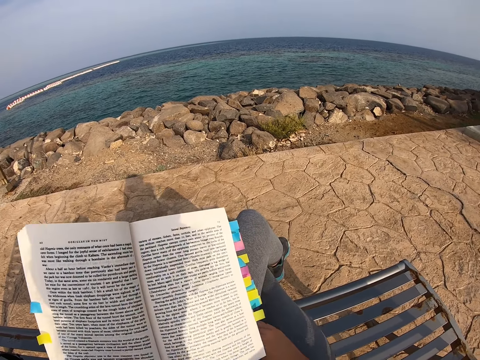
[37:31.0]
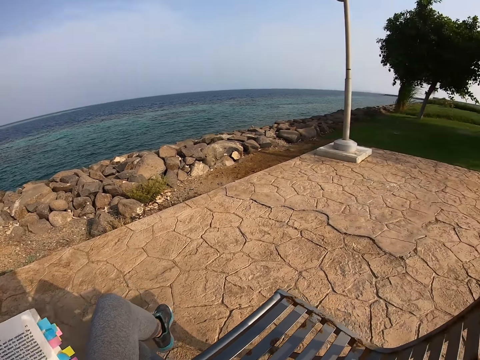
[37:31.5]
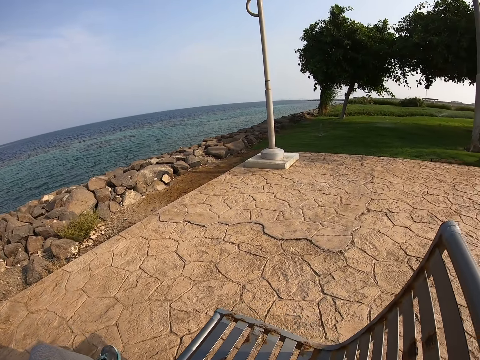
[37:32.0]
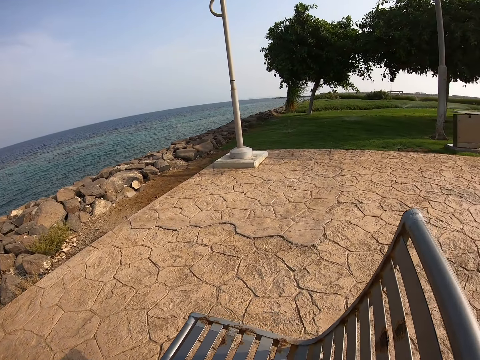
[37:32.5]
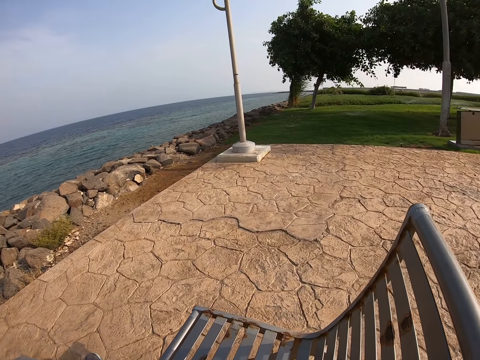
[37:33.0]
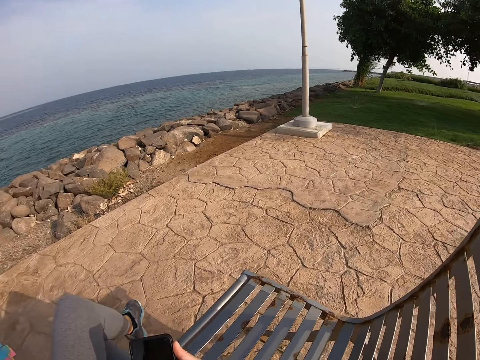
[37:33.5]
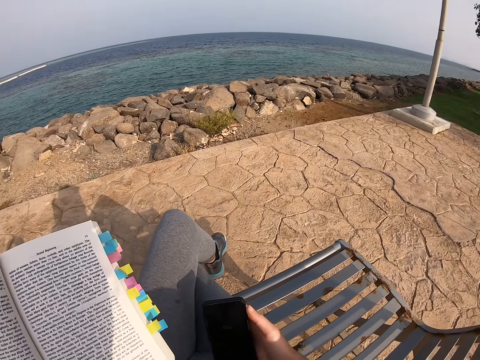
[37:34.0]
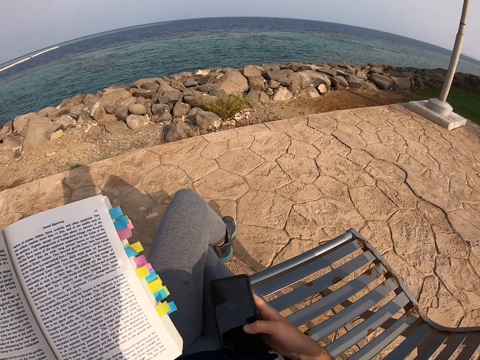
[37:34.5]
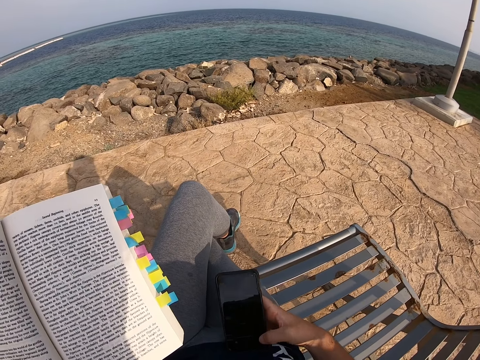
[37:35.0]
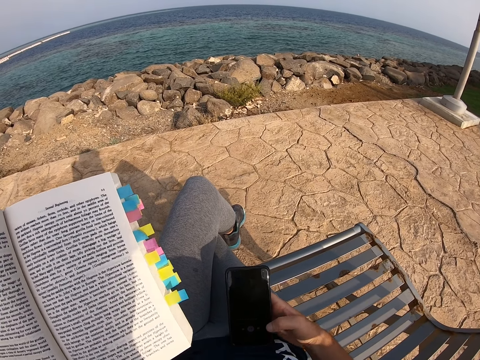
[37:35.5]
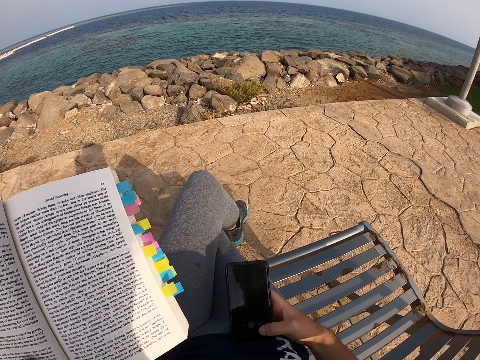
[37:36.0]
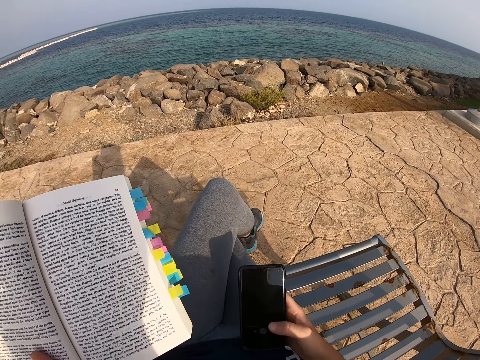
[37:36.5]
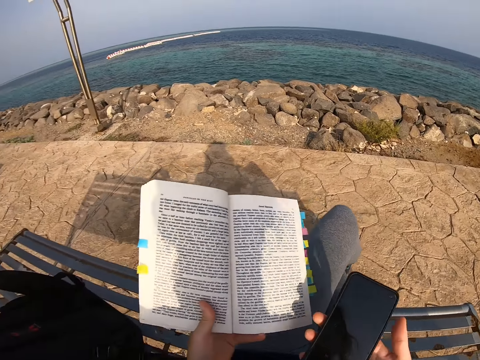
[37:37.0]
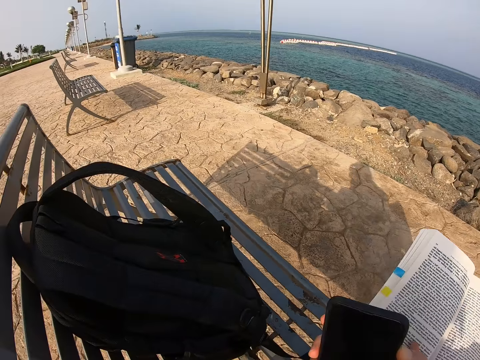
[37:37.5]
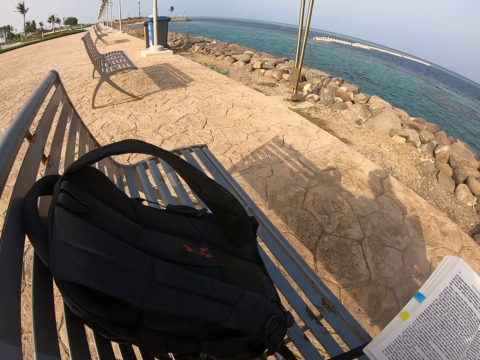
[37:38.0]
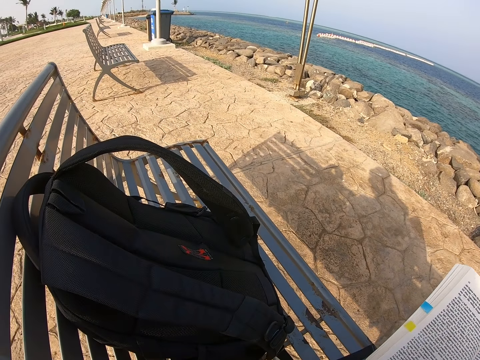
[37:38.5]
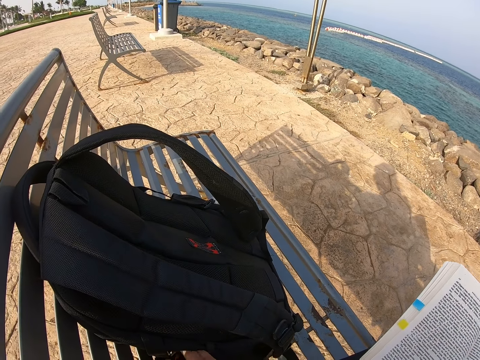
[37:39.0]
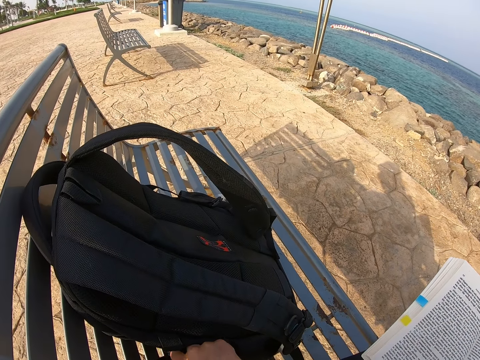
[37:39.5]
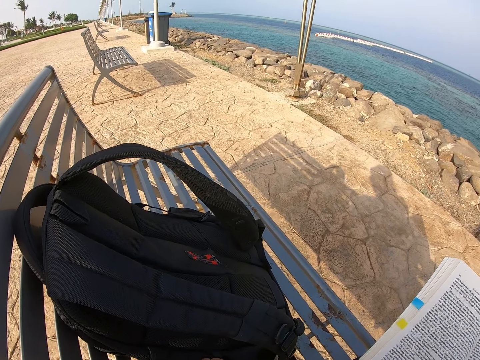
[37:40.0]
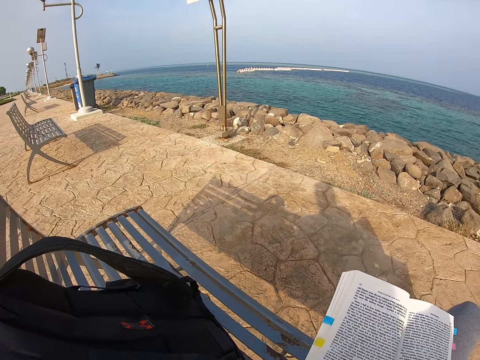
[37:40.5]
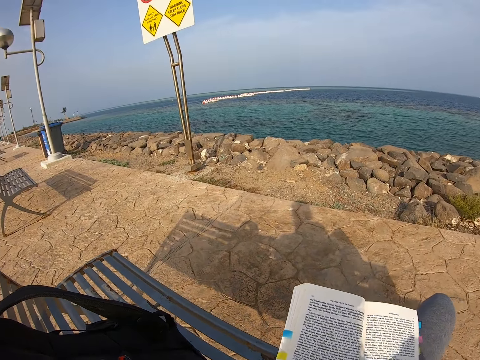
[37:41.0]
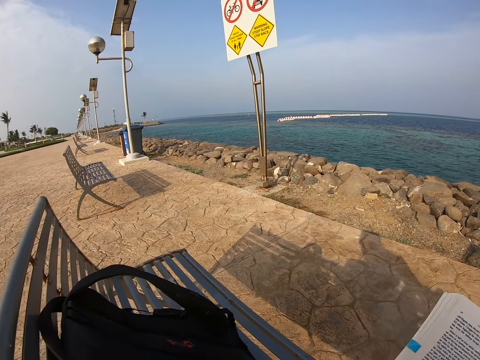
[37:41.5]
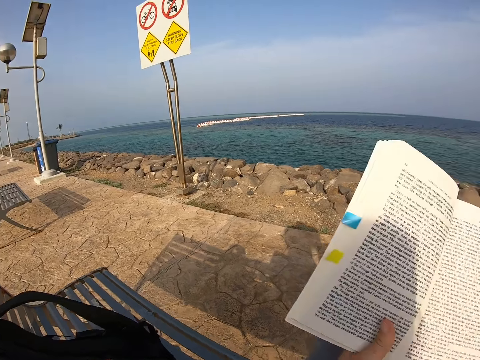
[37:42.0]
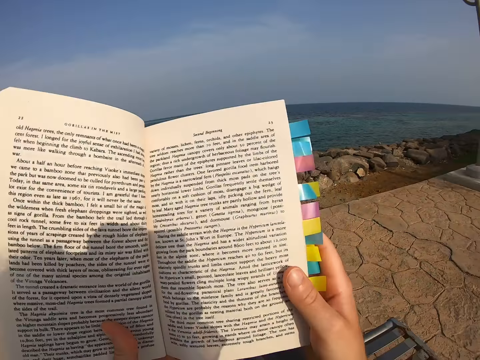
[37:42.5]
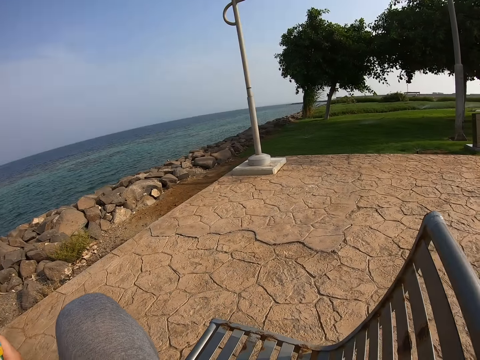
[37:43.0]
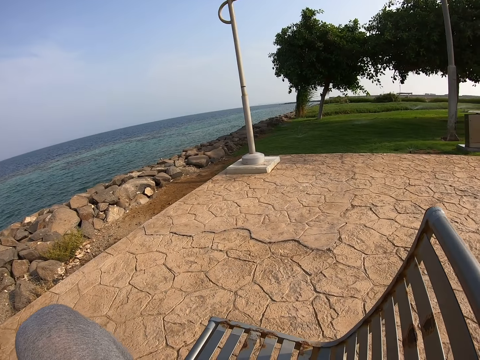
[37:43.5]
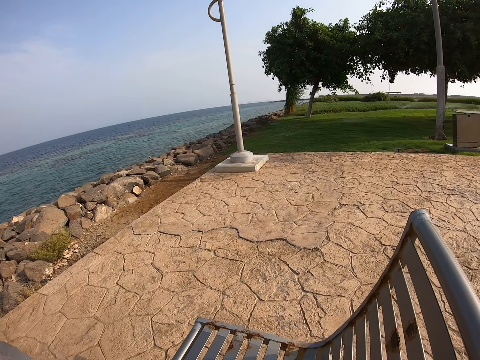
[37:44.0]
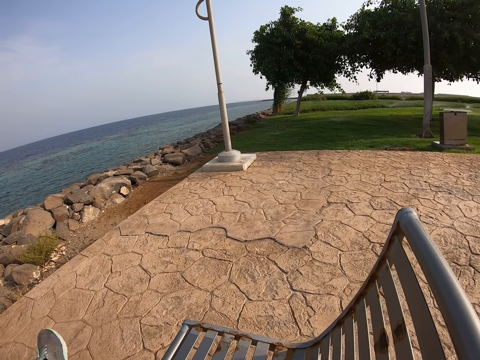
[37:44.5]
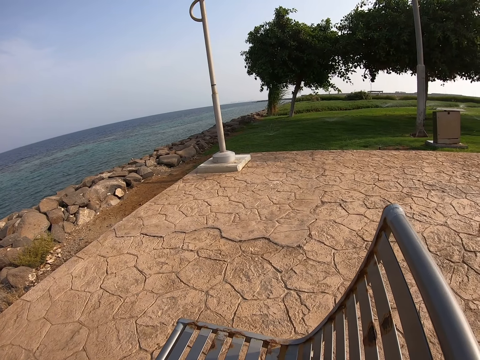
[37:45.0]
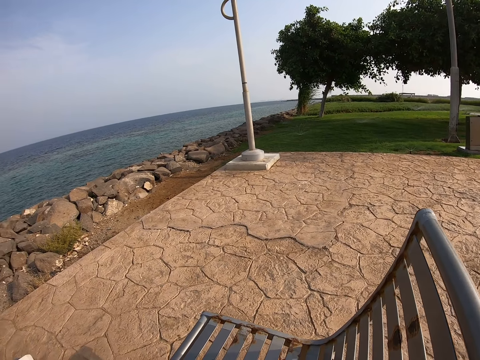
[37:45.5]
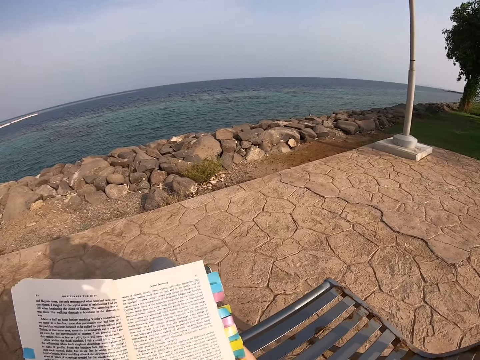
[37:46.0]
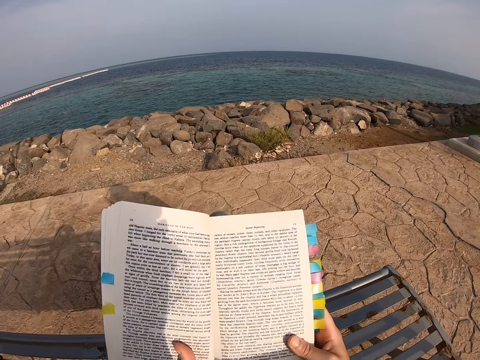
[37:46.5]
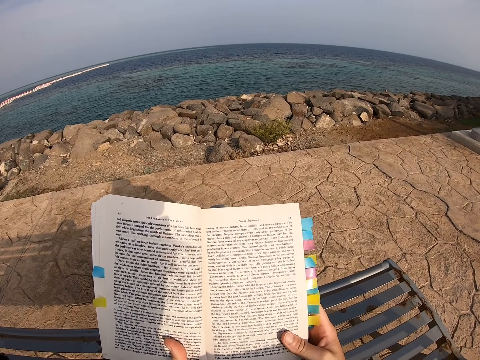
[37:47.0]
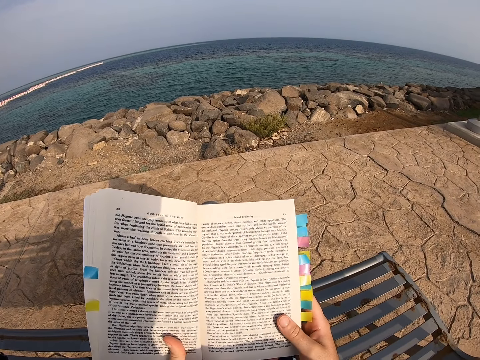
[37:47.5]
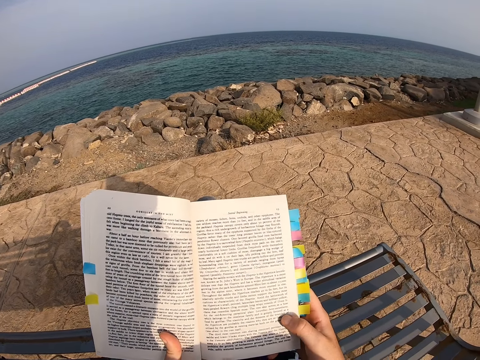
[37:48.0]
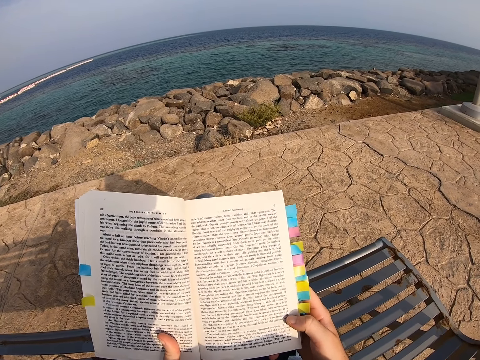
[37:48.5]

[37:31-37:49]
The camera wearer moves the right hand and moves the novel. They look around. They pick up the phone. They look at the phone. They operate the phone. They move the phone. They place the phone on the bag. They look around. They lift the novel. They move the novel. They look around. They lift the left leg. They look around. They read the novel.

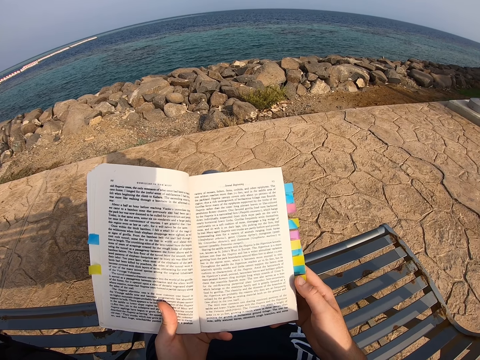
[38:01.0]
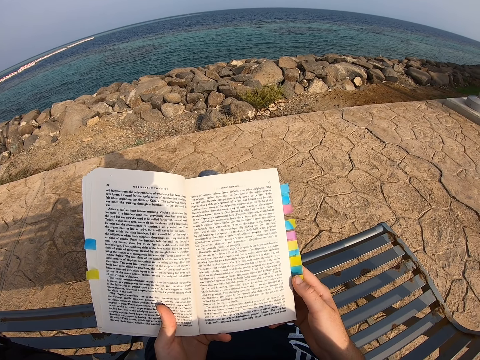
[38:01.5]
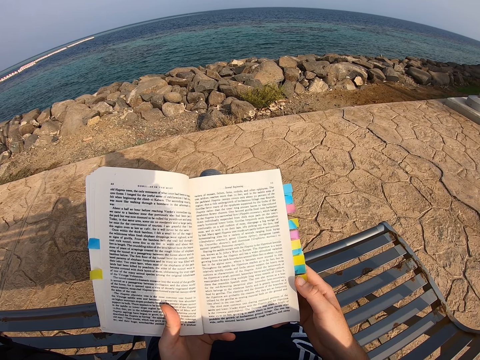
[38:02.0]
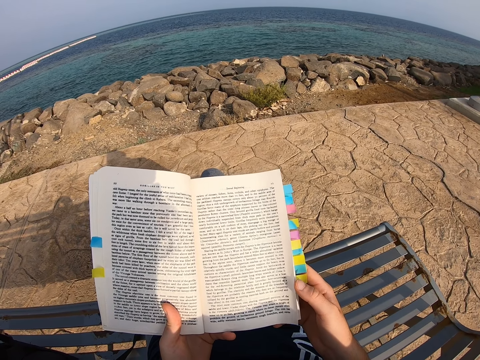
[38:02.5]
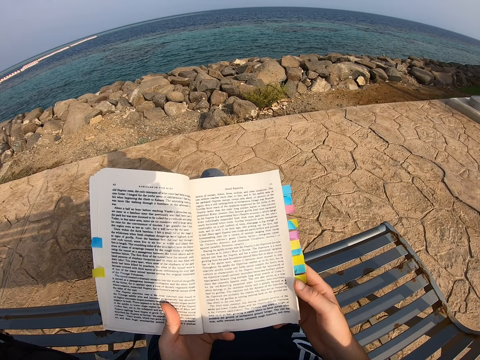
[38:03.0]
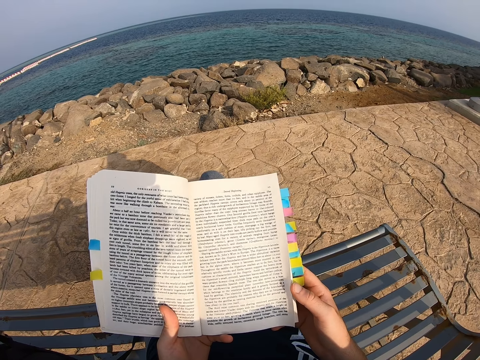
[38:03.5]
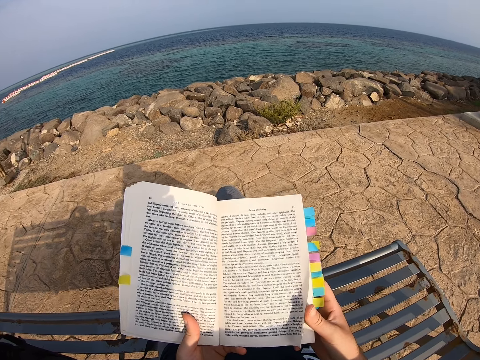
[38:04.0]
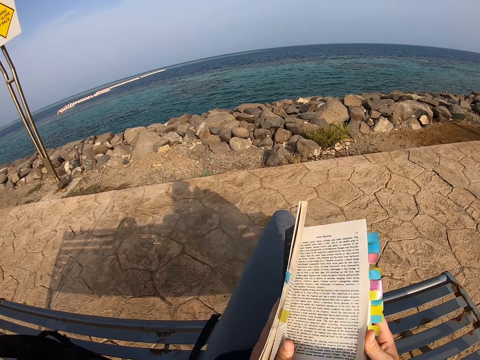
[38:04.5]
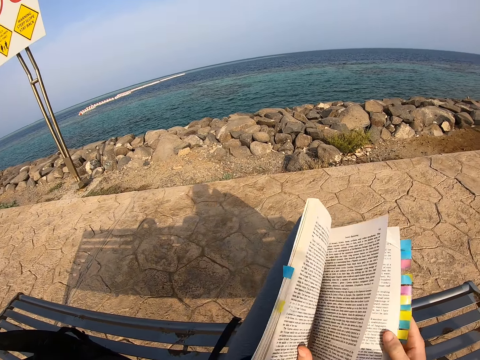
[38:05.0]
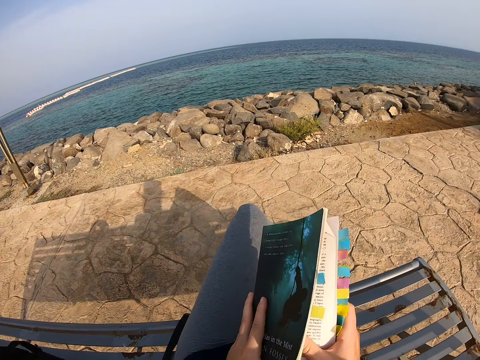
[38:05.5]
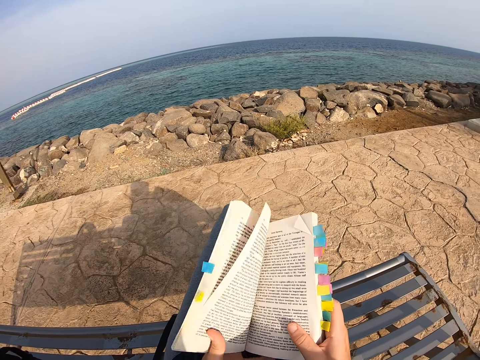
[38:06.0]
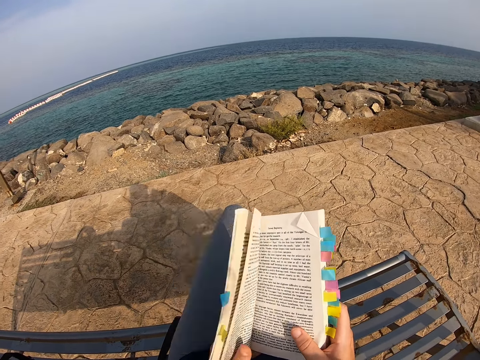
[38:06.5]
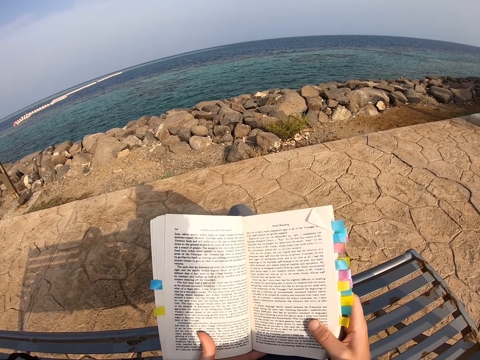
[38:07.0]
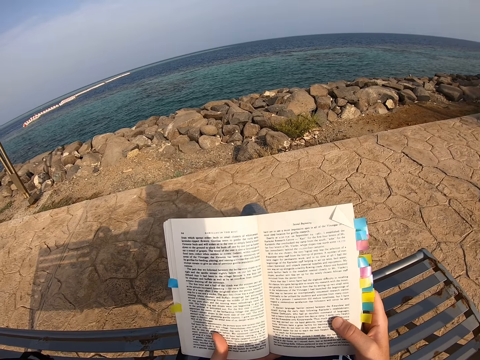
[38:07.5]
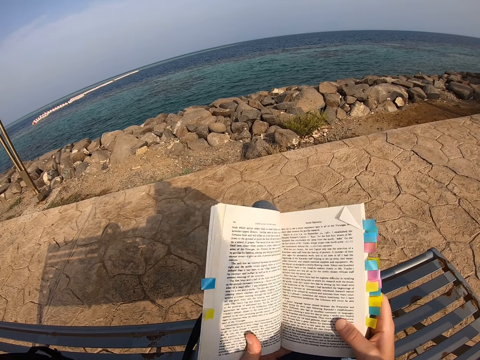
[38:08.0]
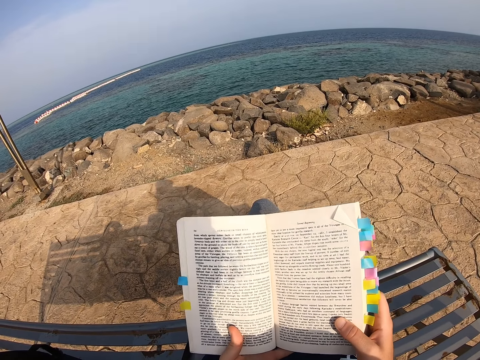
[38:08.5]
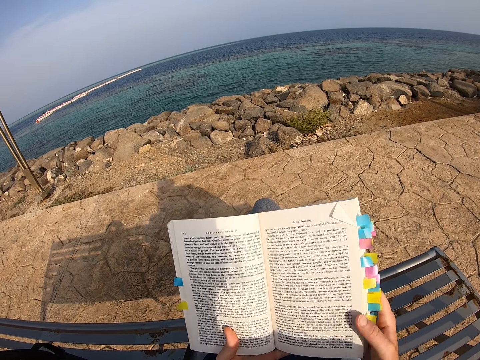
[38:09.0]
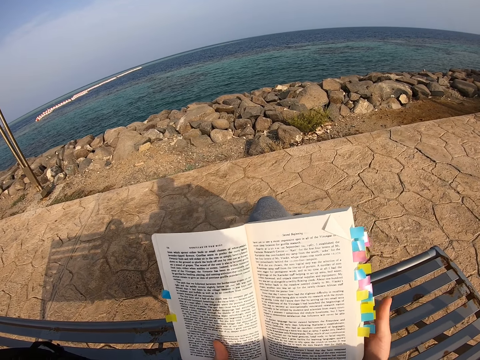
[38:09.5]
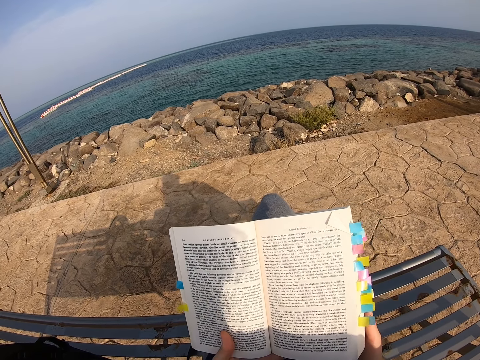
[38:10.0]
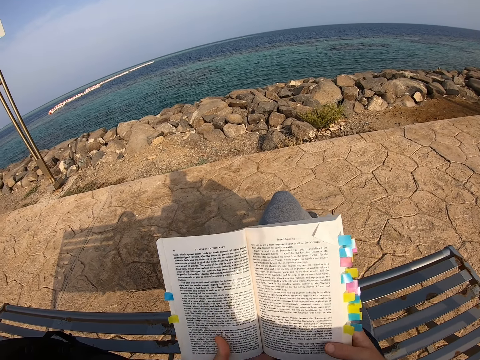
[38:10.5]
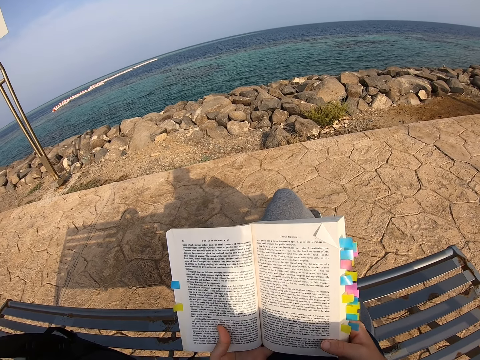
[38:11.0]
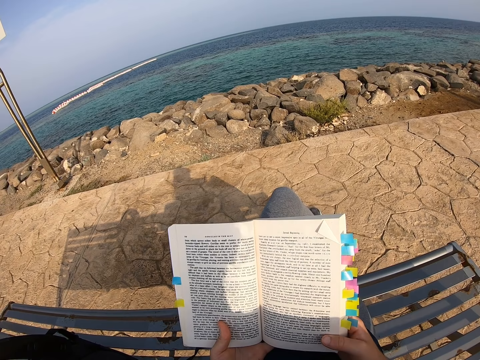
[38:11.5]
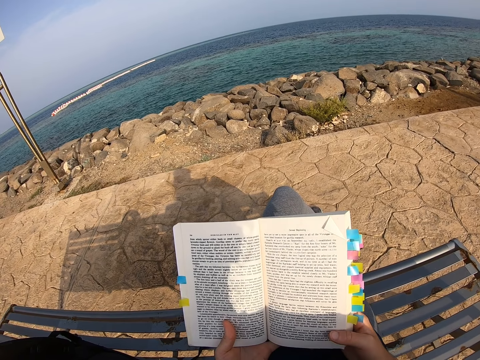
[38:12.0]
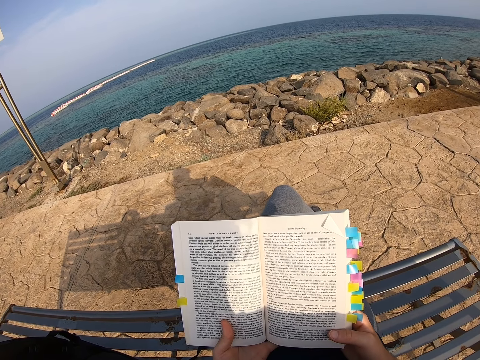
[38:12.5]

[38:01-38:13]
The camera wearer closes the novel. They open the page of the book. They look around. They read the novel.
